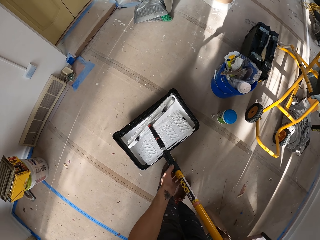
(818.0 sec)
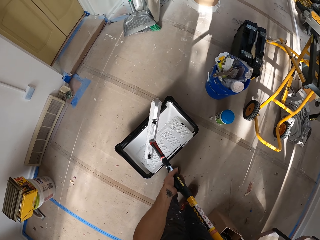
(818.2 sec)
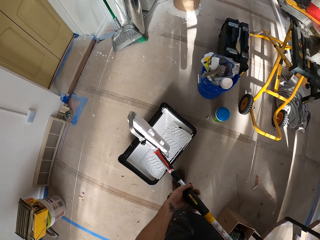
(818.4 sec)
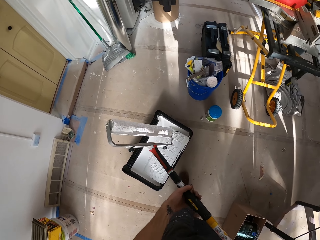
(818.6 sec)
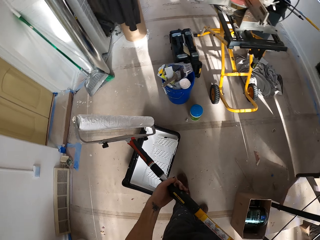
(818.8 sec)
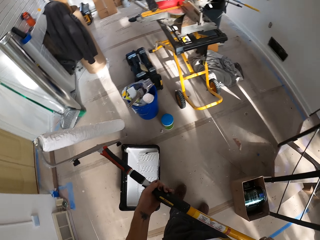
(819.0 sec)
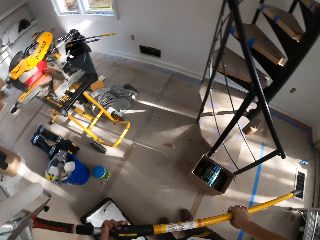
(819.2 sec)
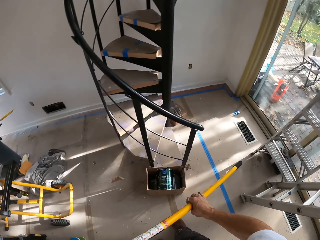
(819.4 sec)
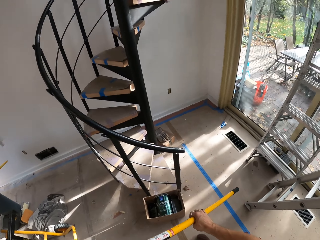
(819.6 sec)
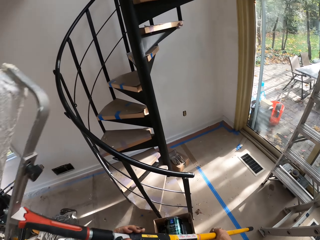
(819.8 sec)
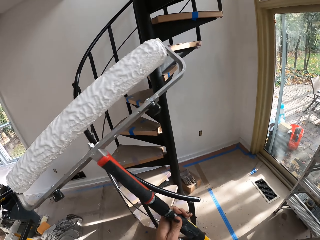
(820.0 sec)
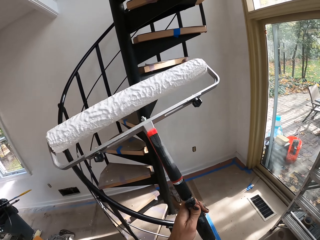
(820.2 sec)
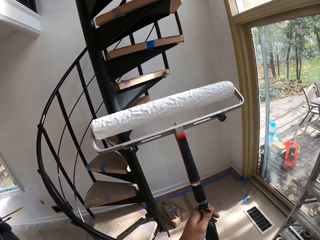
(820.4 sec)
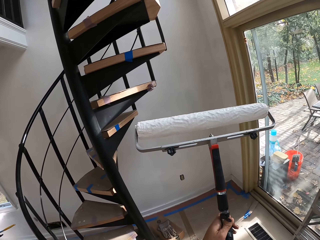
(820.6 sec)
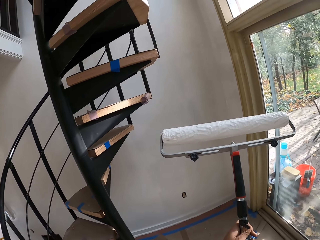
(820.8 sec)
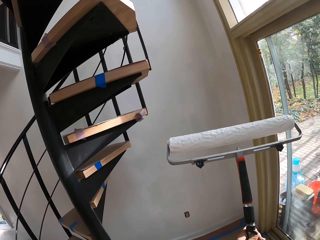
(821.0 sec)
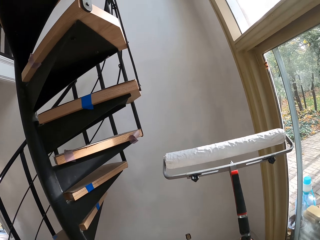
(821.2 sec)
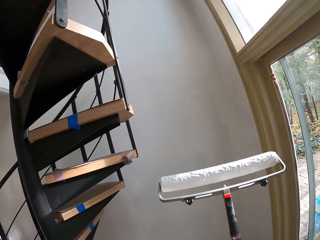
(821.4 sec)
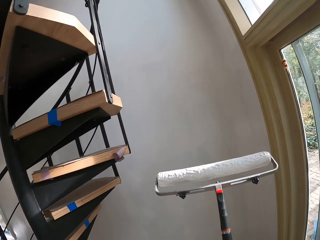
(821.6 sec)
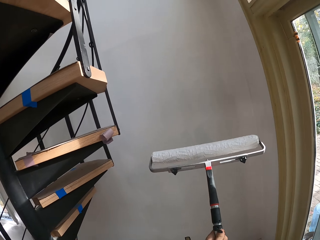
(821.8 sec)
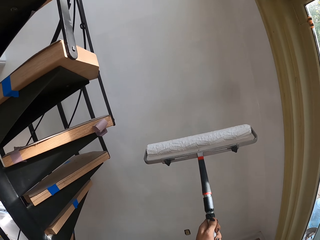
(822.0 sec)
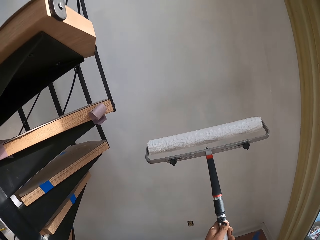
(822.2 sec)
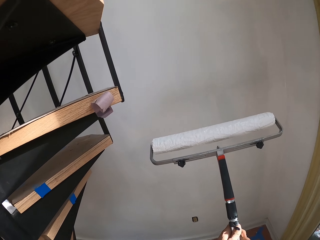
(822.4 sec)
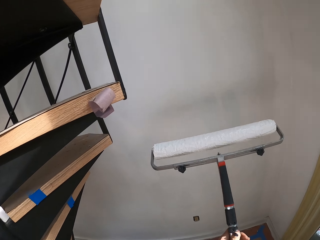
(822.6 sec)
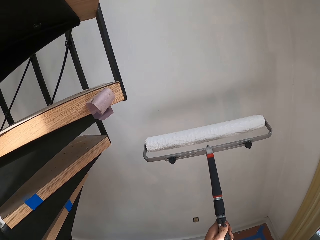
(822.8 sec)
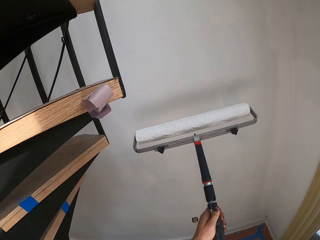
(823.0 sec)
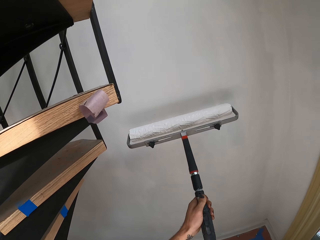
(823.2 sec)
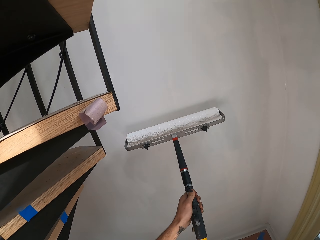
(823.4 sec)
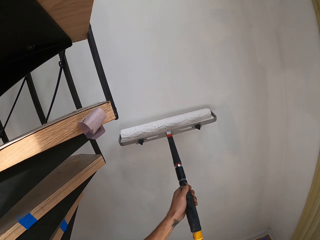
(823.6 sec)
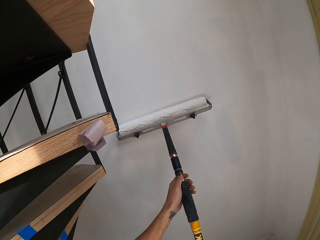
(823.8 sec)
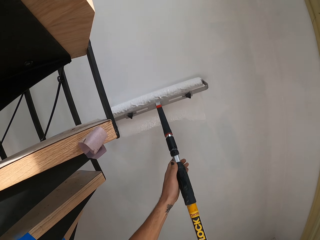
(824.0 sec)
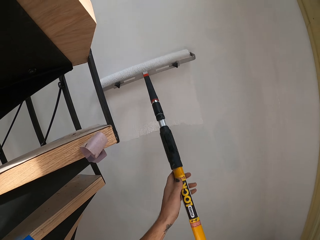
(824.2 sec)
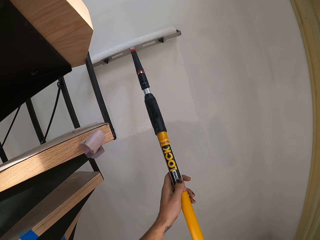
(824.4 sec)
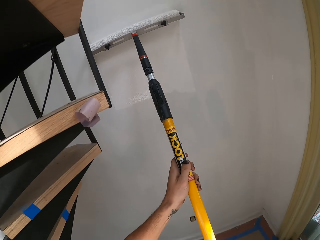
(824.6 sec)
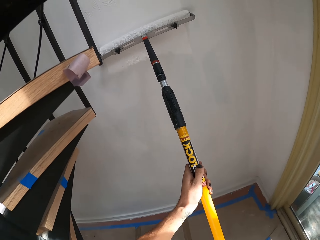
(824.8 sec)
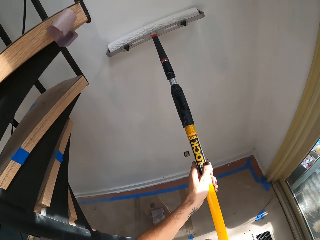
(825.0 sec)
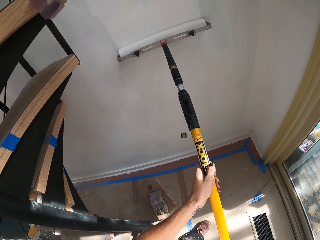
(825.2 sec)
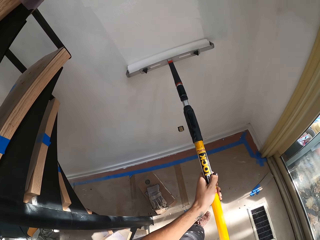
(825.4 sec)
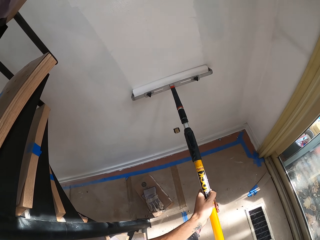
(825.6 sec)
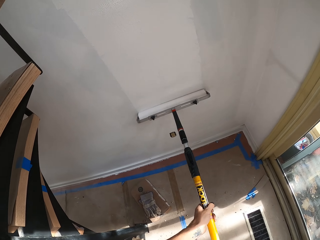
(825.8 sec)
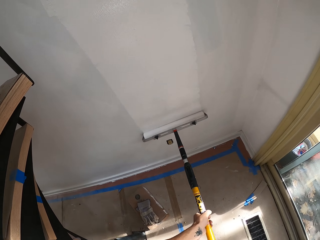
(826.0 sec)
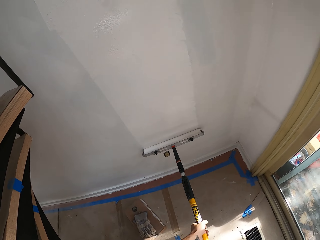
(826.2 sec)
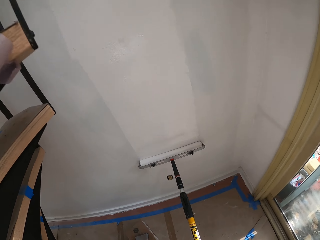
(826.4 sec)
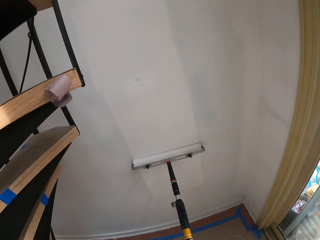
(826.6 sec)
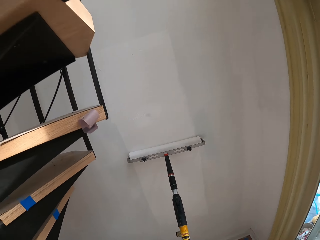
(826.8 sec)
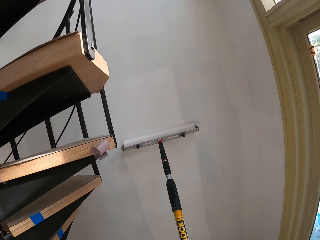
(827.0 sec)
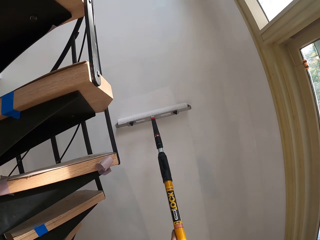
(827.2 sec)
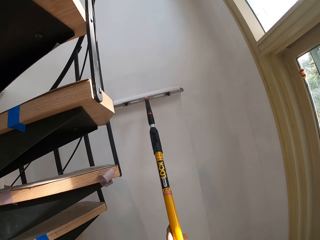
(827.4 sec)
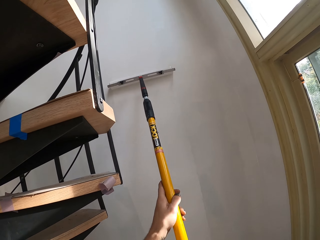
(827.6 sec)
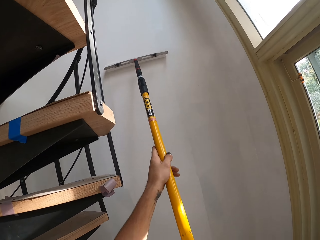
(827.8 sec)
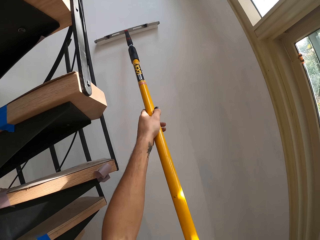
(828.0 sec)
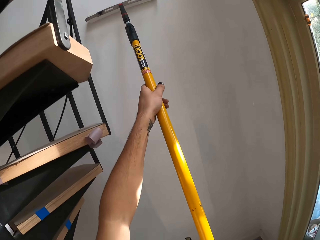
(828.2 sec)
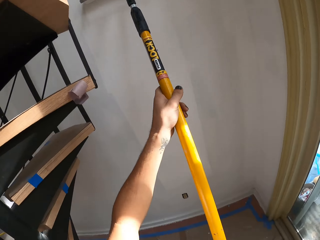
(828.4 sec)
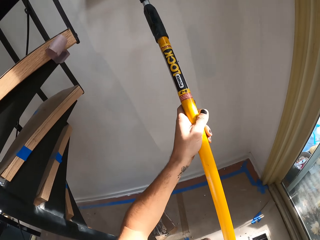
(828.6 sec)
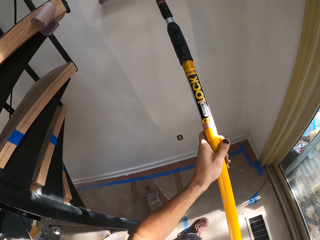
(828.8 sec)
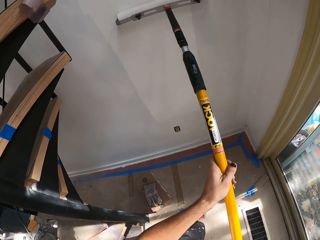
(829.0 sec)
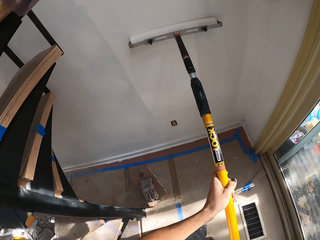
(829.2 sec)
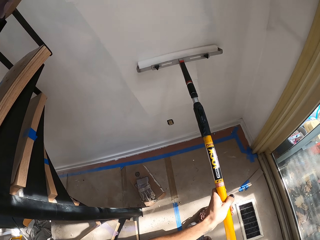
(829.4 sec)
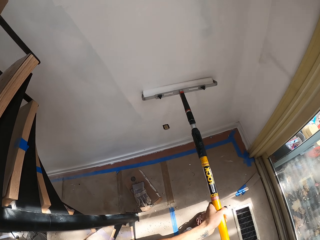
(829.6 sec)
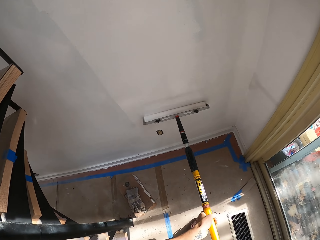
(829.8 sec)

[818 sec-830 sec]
The camera wearer carries the roller towards the wall. They walk, and paint the wall with the roller.

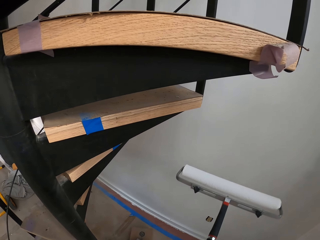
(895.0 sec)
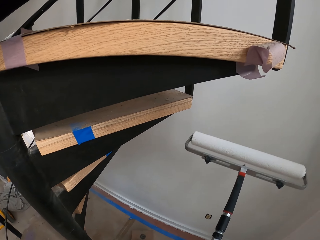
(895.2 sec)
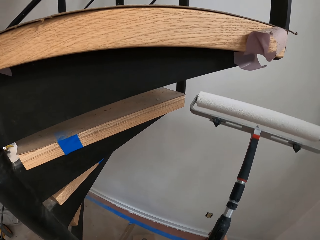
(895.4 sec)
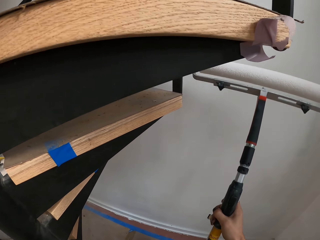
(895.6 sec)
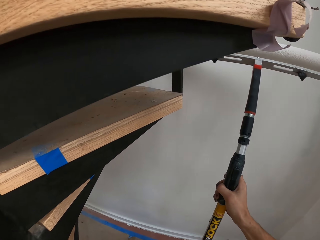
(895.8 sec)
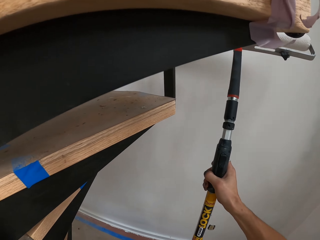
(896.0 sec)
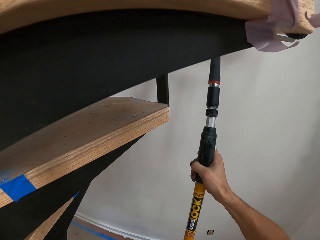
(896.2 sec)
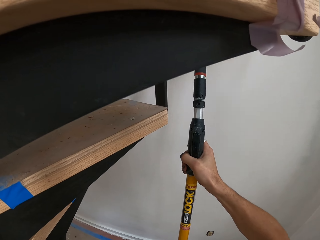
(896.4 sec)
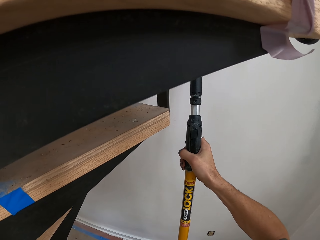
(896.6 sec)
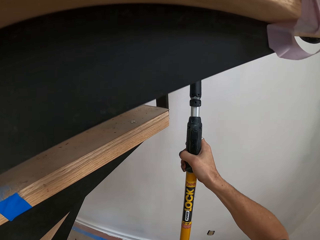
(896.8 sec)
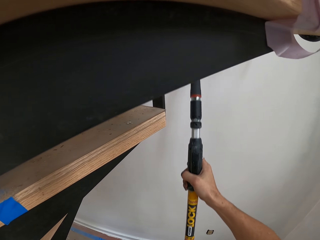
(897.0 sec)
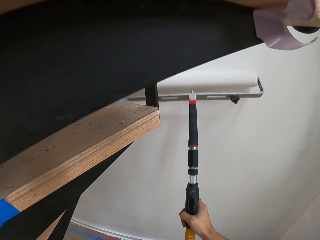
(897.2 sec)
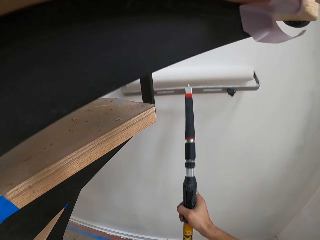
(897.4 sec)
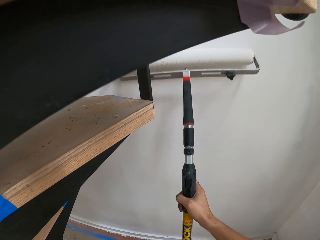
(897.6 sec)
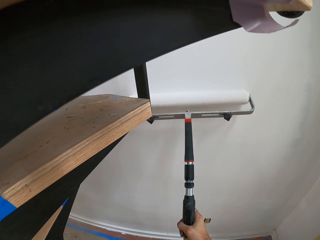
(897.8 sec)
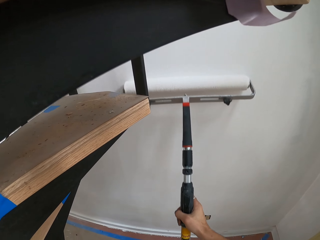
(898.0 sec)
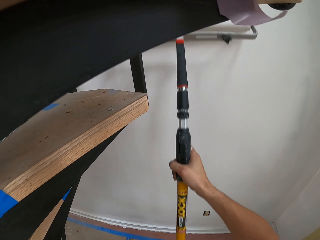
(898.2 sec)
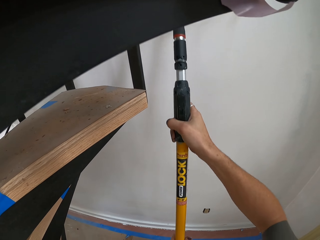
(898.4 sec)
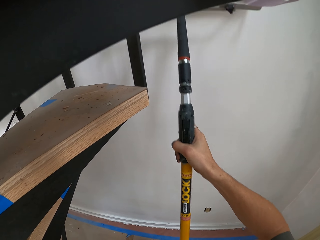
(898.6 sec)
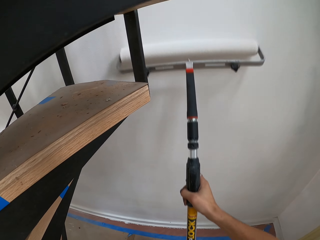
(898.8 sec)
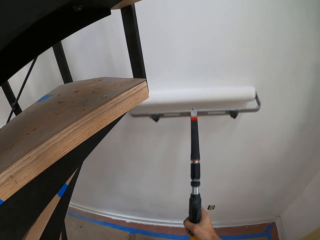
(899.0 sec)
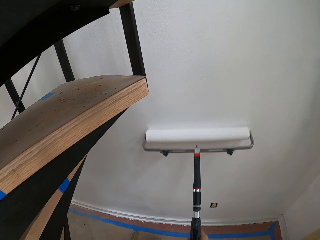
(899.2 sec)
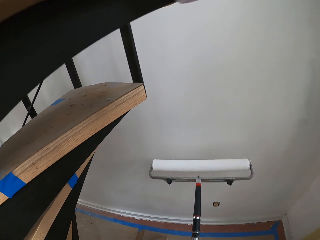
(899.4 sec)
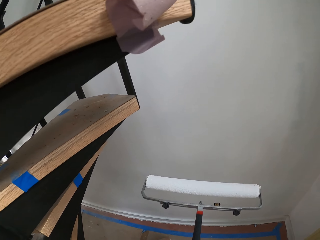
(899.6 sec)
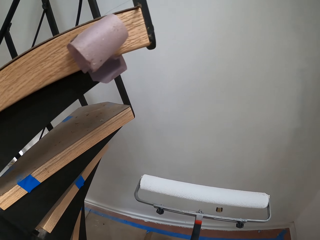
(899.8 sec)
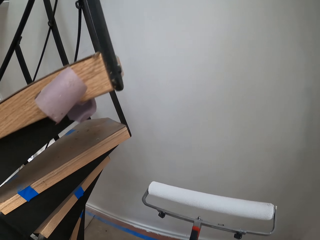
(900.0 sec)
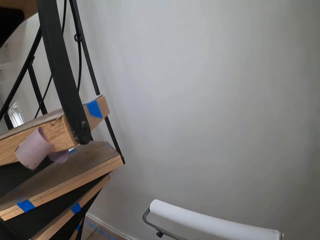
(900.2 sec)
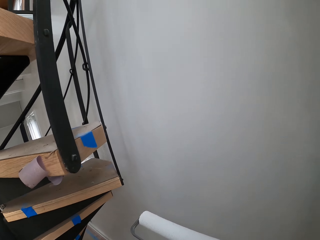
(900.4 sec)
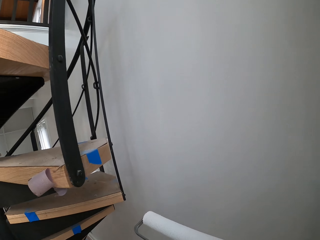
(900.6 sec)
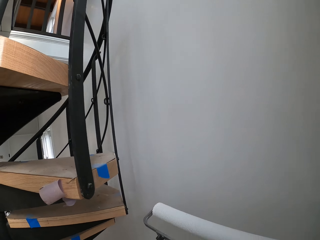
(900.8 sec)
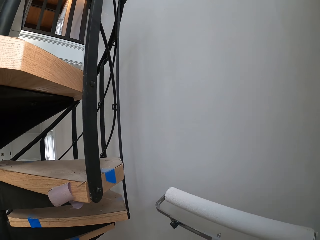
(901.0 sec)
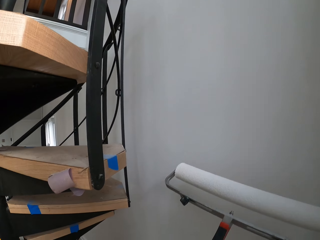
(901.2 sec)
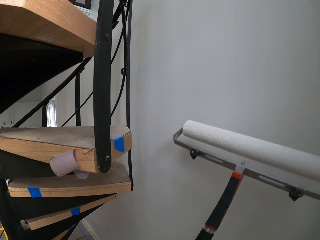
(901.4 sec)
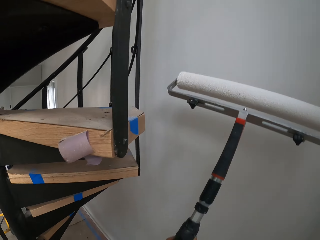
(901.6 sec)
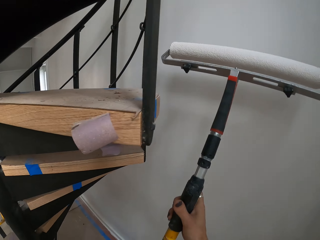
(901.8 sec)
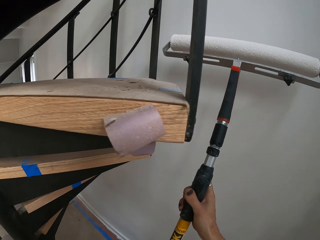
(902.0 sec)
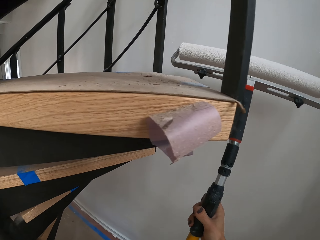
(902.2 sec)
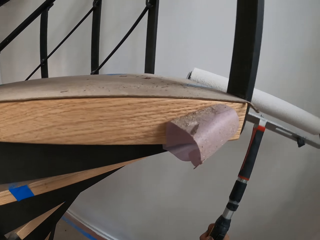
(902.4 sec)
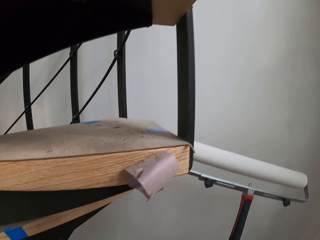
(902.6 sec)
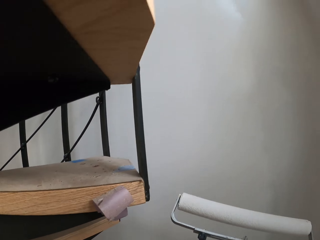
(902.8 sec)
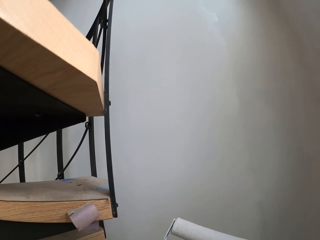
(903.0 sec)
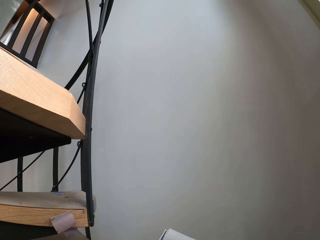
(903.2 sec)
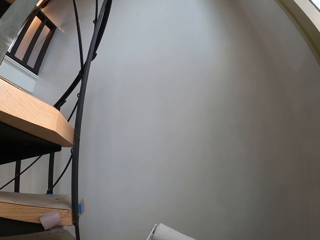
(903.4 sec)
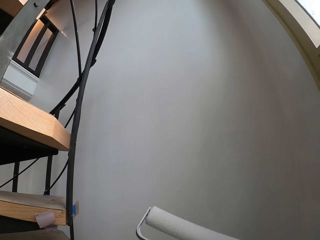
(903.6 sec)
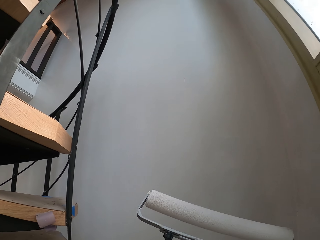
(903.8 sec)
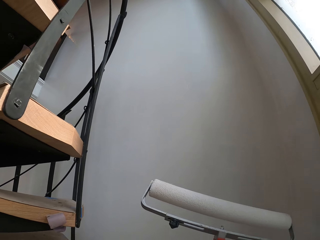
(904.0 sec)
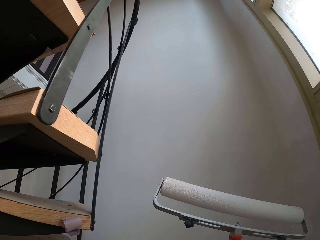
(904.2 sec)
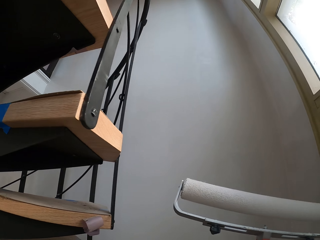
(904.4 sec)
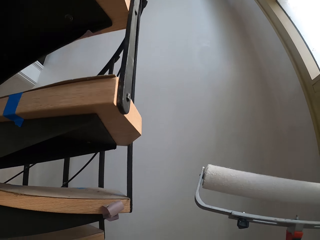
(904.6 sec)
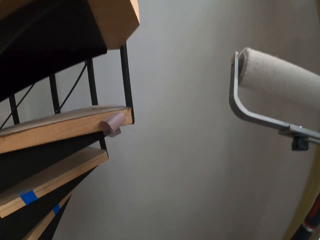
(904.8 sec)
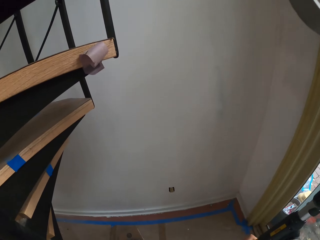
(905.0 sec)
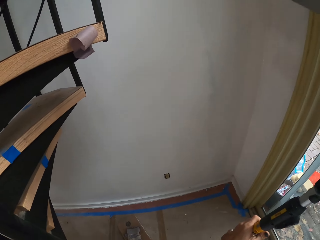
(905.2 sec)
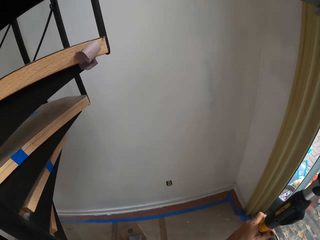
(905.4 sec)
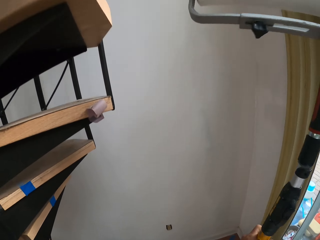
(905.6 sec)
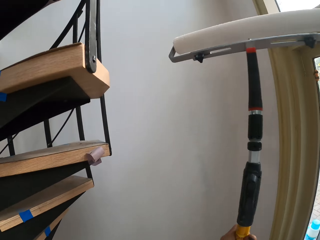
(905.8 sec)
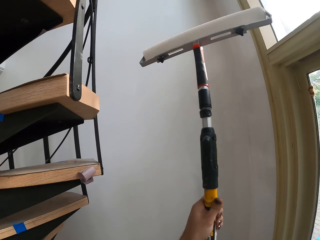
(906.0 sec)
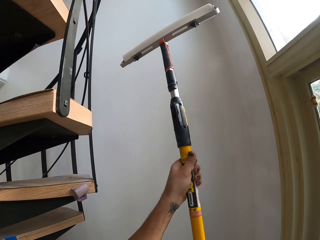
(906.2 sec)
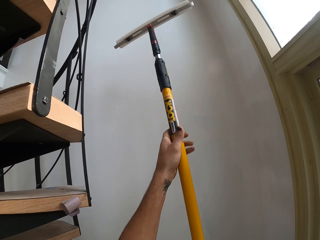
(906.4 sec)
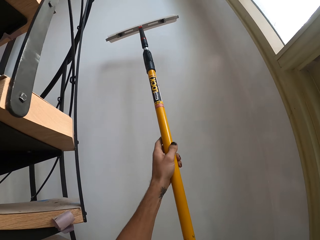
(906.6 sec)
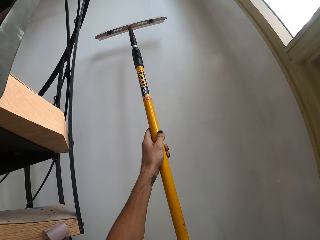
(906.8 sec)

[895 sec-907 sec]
The camera wearer paints the wall with a paint roller brush. They stare at the wall.
